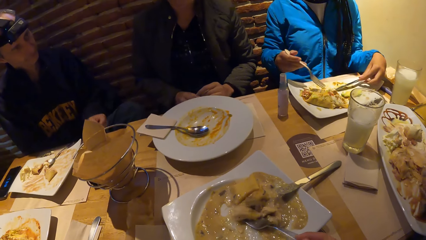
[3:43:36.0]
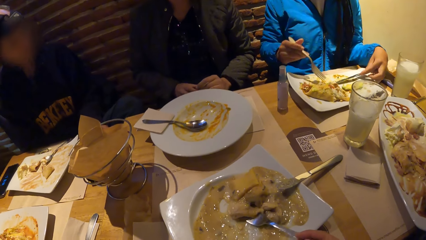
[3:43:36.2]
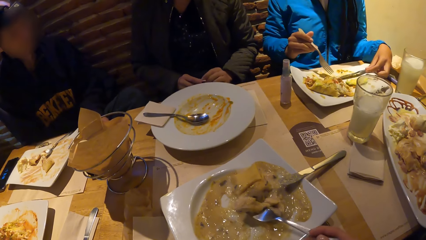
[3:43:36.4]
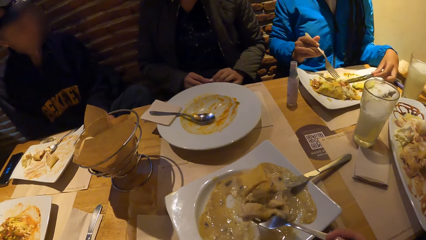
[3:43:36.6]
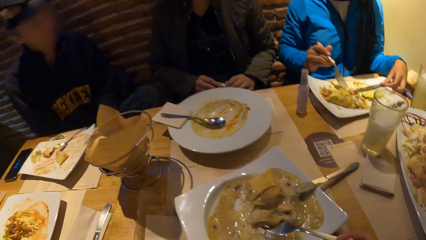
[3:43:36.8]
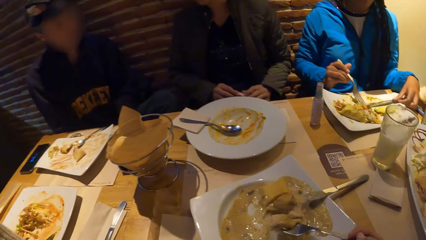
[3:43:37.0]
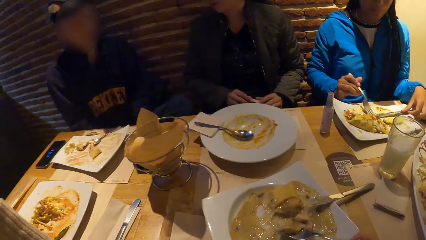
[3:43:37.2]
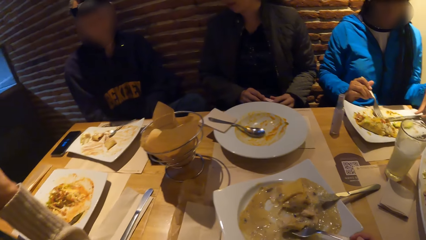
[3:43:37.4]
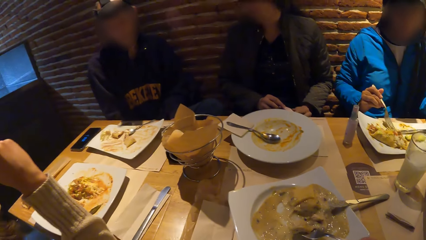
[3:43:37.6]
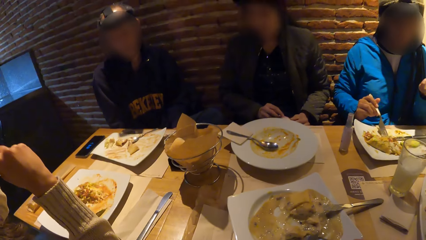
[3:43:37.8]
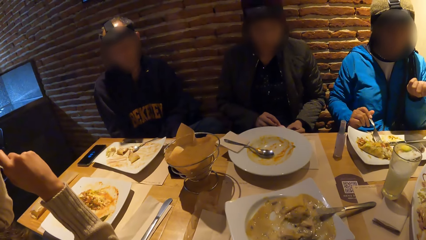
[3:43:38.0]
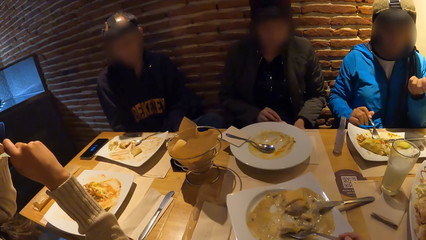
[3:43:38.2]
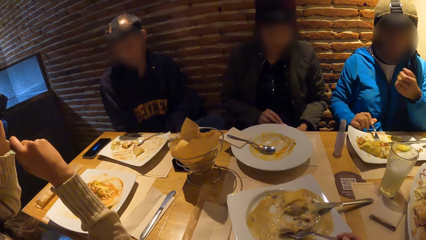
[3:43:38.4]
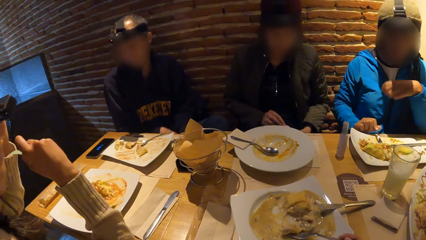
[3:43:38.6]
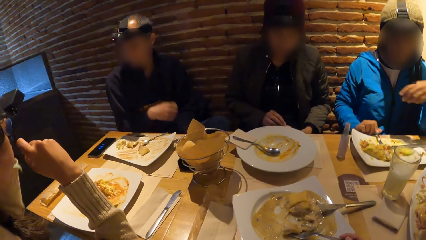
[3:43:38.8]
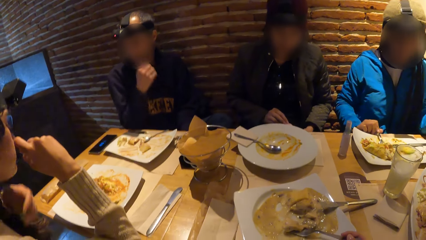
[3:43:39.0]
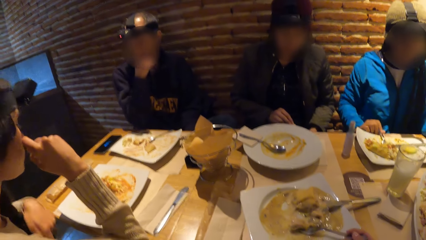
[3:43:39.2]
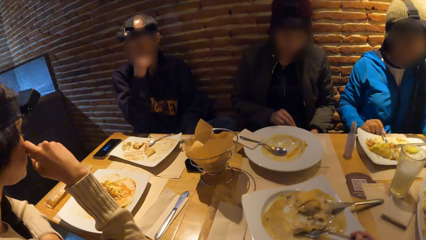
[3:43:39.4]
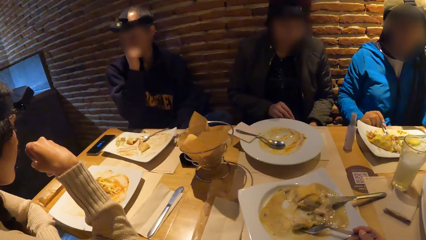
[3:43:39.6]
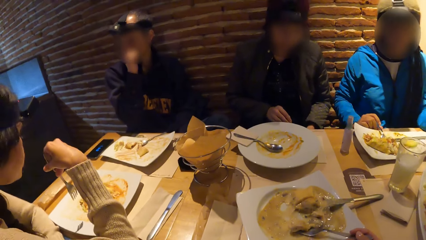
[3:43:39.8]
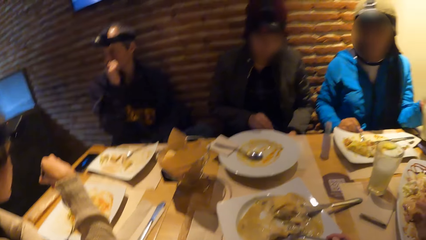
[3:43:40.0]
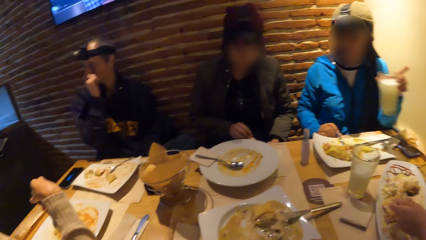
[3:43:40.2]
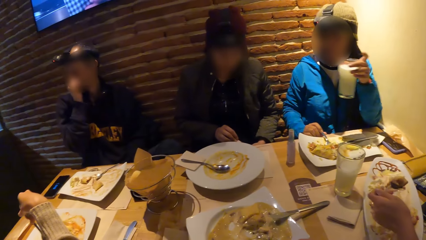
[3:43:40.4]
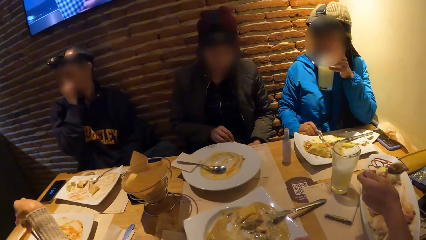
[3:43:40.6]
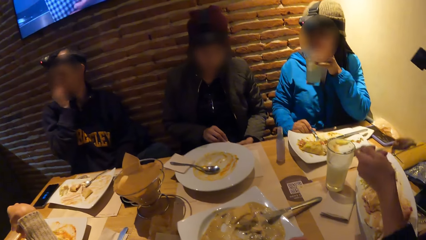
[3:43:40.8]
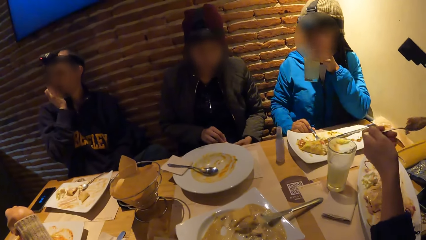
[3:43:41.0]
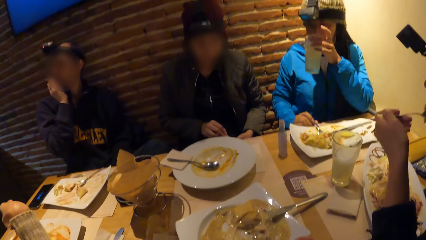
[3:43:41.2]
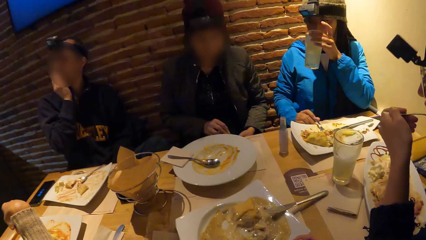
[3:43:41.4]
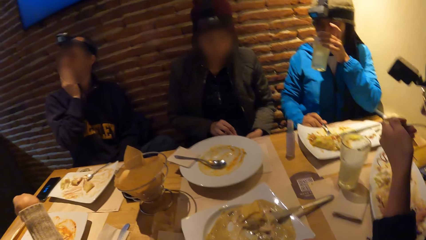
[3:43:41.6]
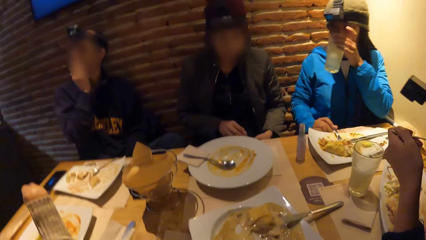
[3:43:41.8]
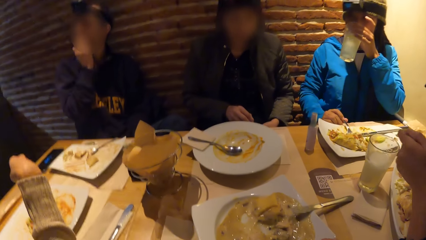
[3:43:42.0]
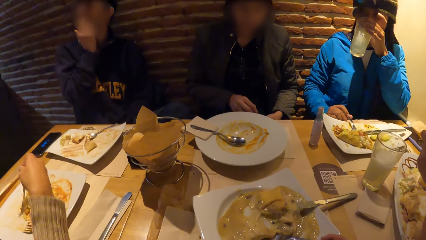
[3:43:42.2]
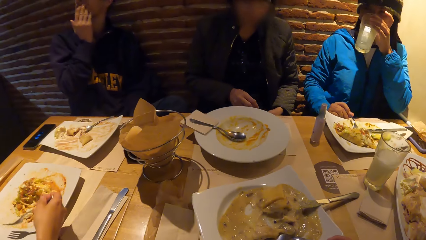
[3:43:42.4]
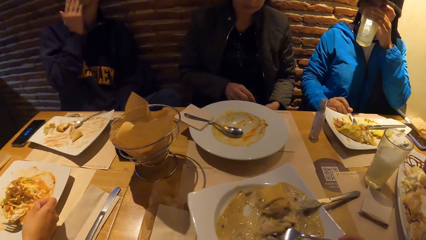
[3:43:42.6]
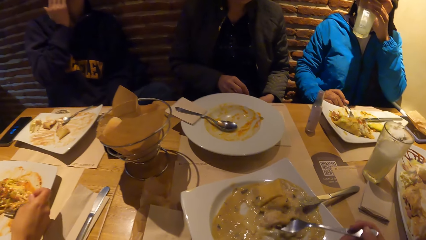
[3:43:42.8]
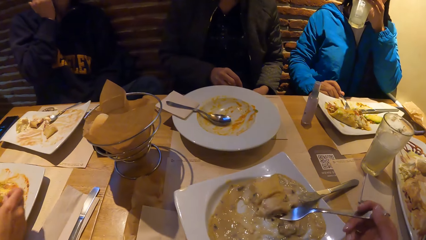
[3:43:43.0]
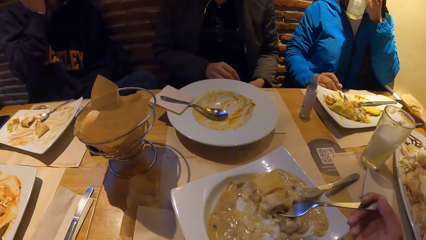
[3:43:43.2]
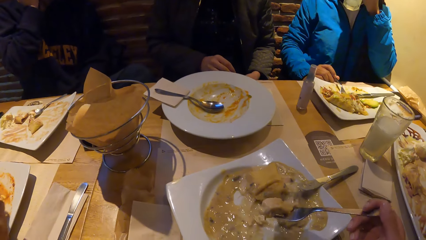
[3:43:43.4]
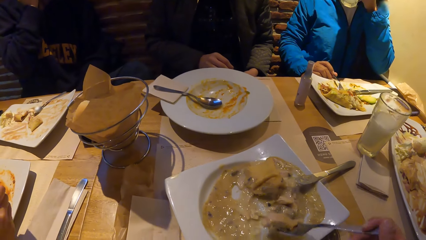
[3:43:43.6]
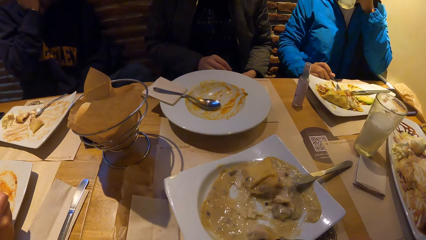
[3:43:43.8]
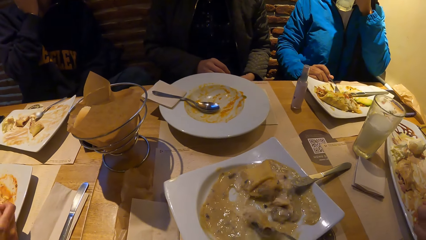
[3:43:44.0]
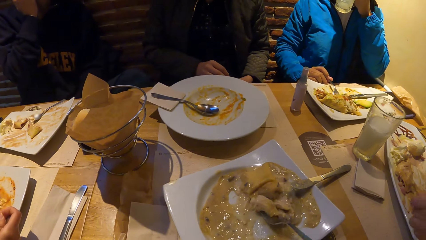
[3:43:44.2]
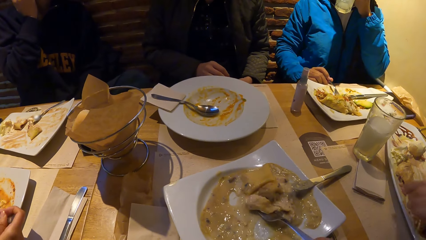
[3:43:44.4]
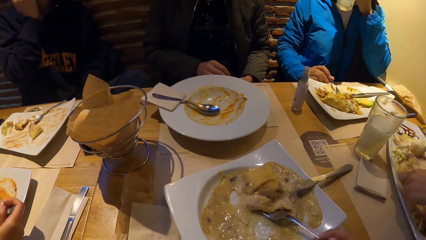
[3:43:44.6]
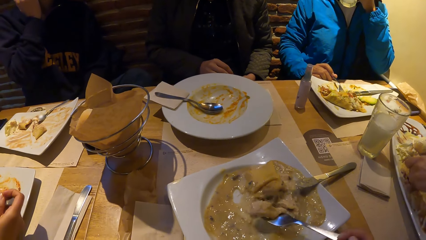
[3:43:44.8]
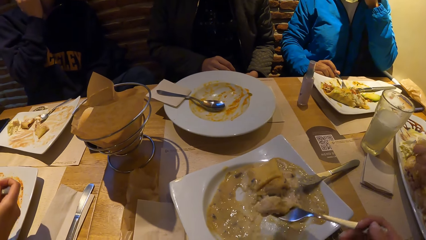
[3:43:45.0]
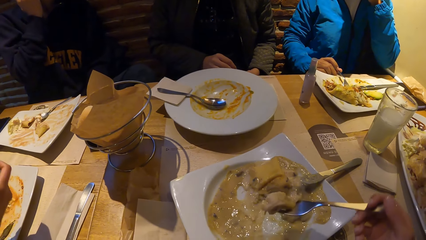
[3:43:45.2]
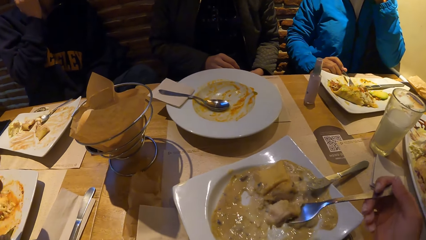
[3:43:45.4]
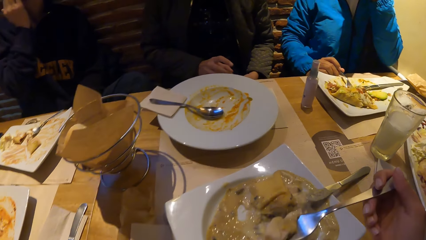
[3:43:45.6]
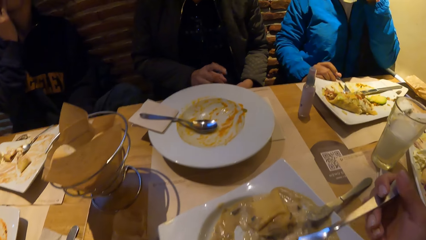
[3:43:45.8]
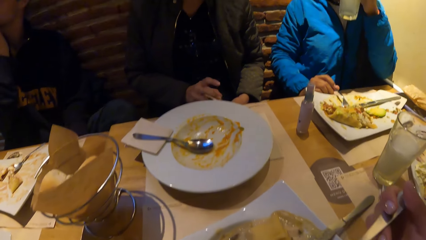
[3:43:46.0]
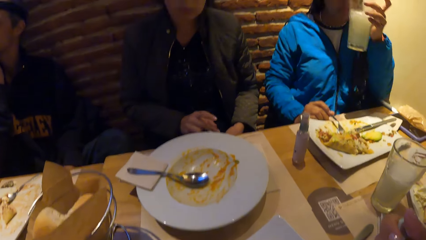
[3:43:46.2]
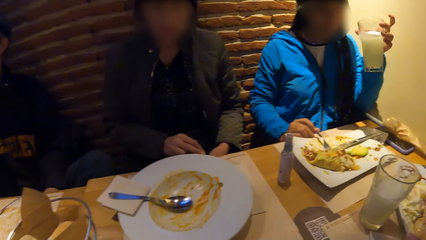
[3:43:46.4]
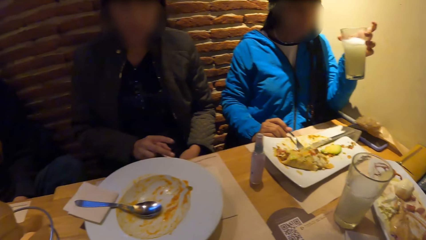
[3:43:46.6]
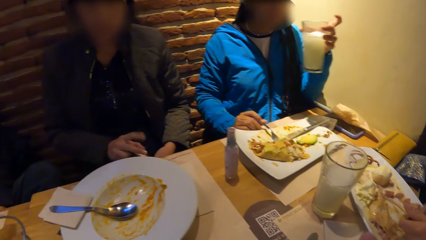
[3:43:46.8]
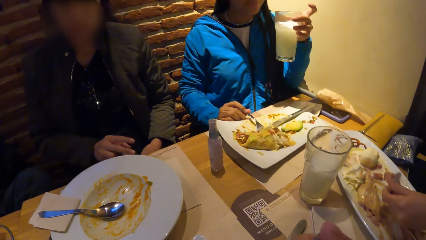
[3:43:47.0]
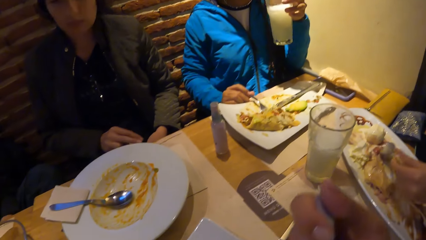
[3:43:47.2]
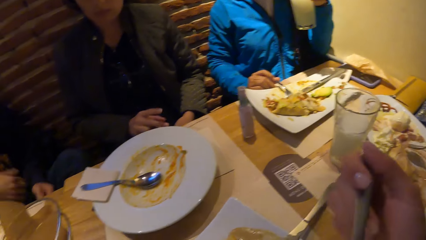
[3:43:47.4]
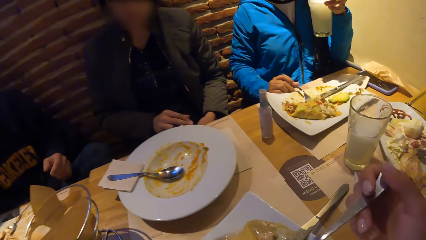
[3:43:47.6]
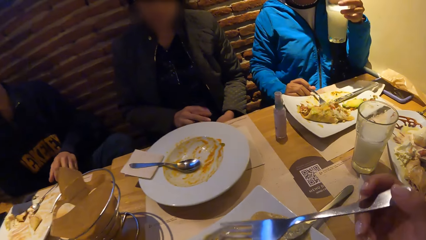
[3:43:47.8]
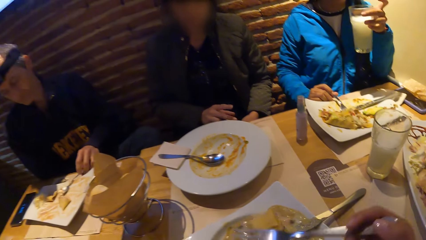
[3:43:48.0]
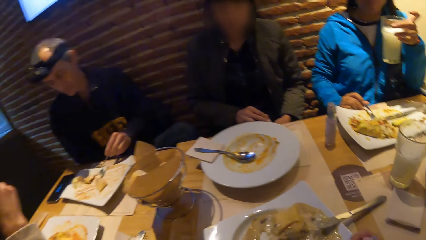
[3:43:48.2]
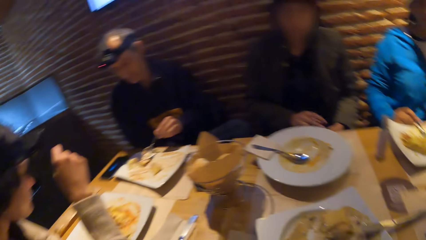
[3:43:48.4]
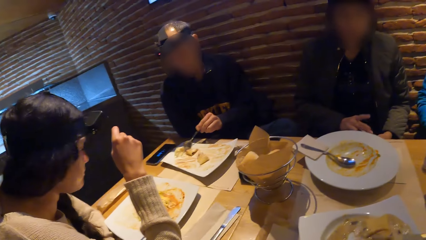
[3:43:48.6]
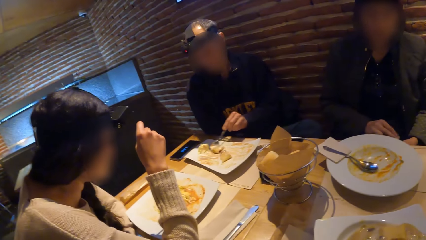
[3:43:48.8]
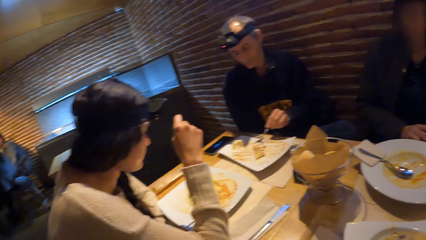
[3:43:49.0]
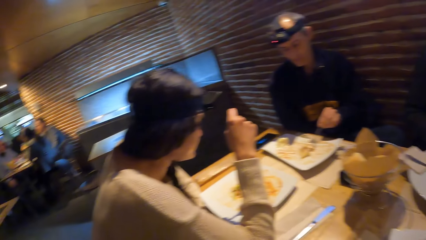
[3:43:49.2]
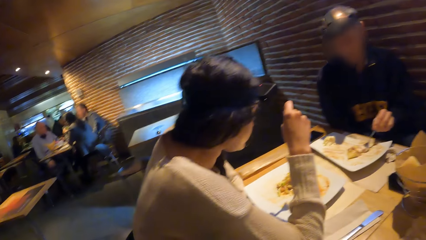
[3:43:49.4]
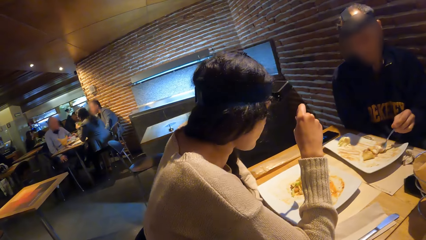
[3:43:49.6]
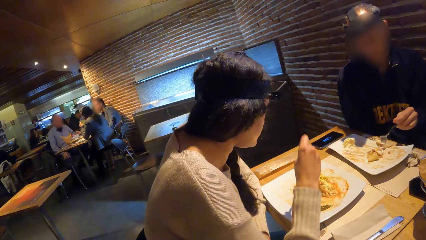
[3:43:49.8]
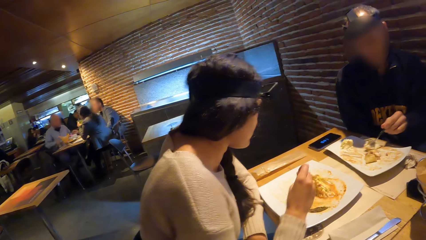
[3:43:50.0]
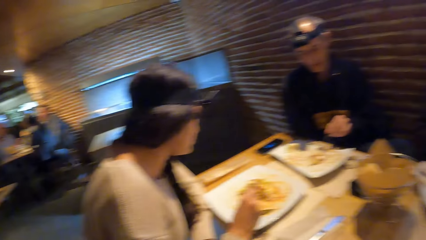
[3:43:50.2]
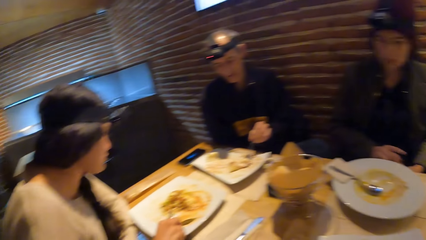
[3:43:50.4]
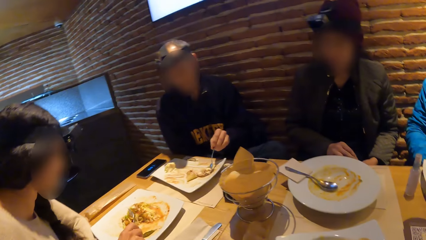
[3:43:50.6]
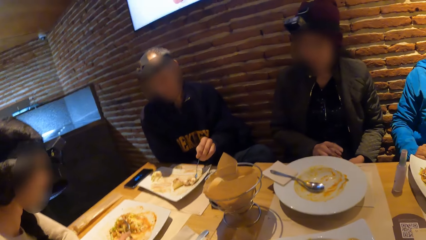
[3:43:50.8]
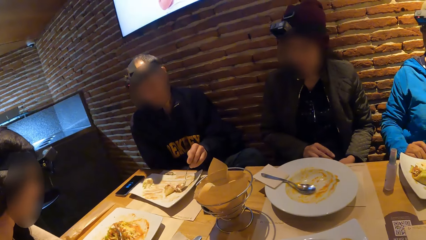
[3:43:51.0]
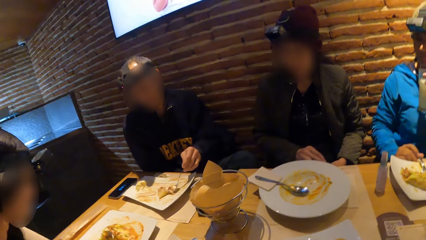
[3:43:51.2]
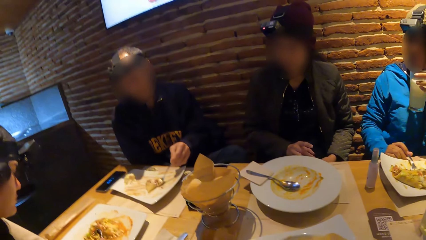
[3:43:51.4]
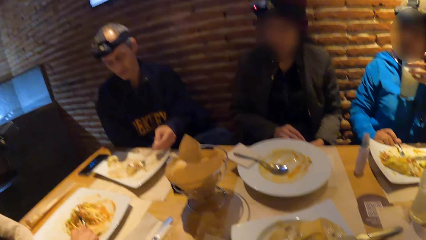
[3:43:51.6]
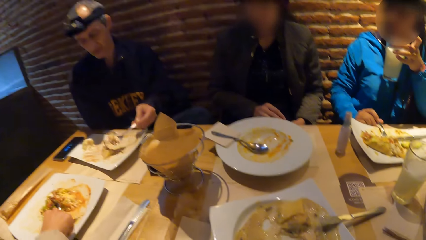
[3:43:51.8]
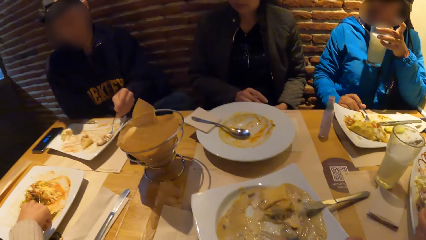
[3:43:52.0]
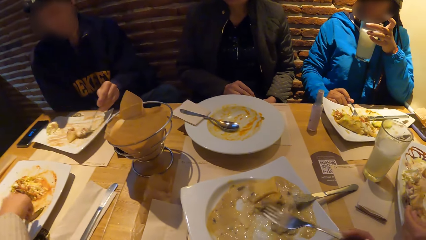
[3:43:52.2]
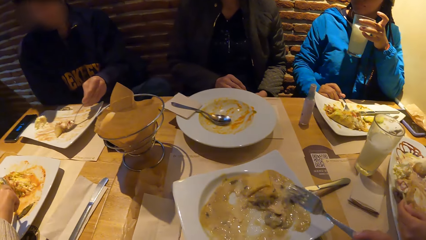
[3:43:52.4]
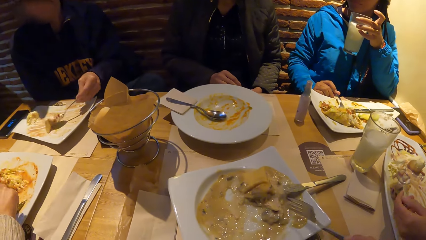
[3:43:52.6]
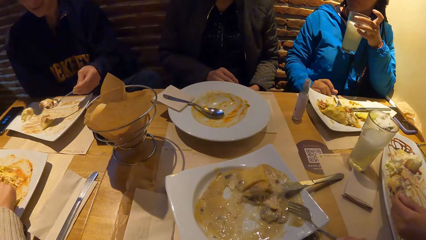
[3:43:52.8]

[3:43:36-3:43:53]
A woman interacts with another woman at the table. A man puts his right hand in his mouth. The first woman drinks juice from the glass of juice in her left hand. The camera wearer puts the food in his mouth with the fork in his right hand. He stares around the room.
